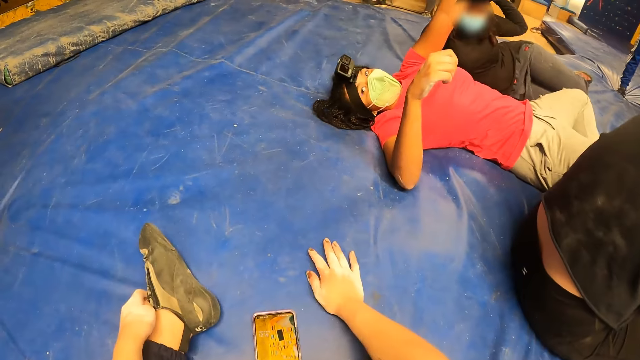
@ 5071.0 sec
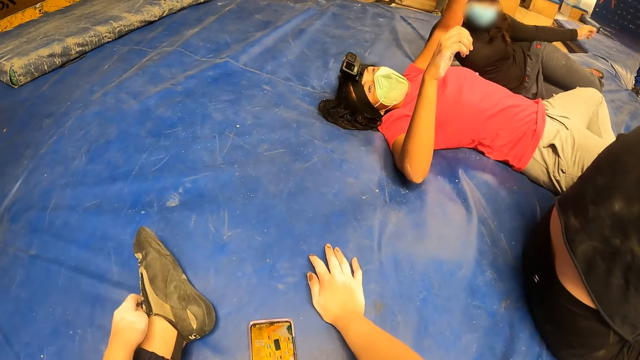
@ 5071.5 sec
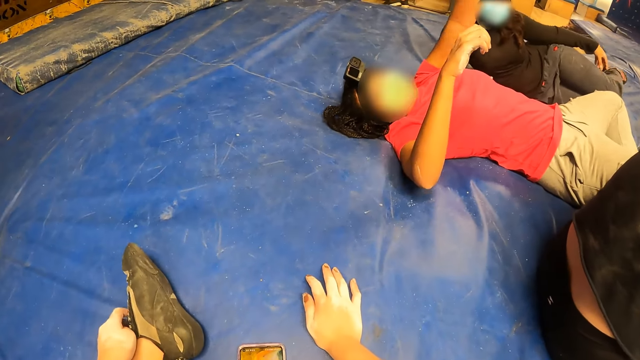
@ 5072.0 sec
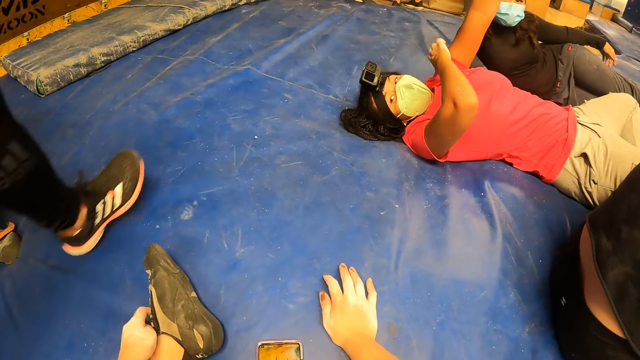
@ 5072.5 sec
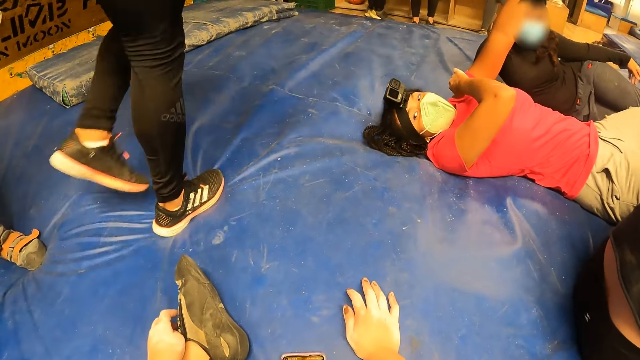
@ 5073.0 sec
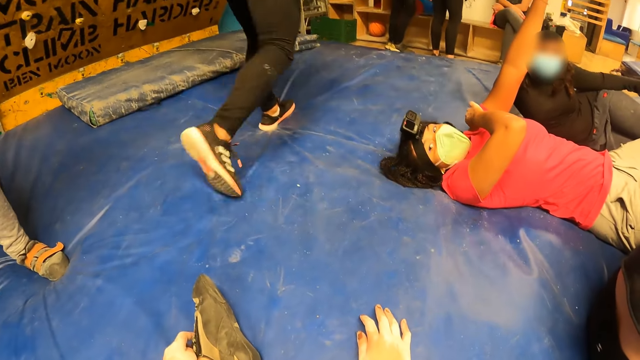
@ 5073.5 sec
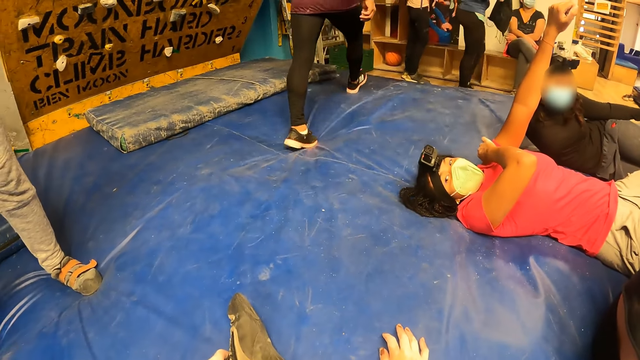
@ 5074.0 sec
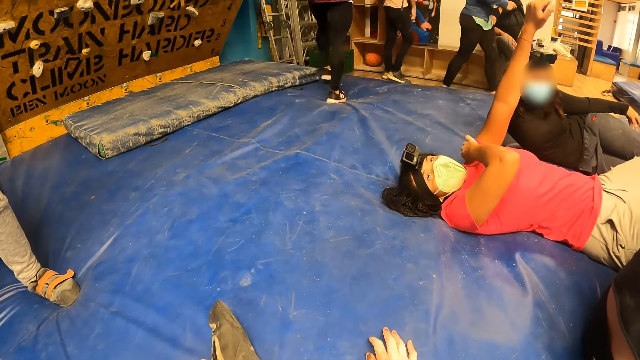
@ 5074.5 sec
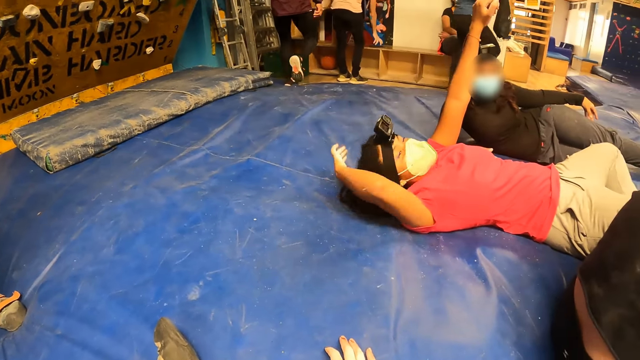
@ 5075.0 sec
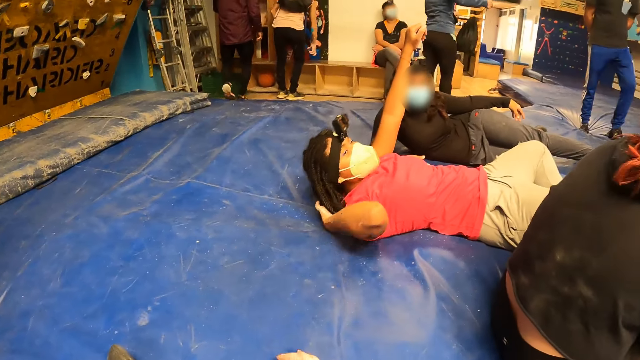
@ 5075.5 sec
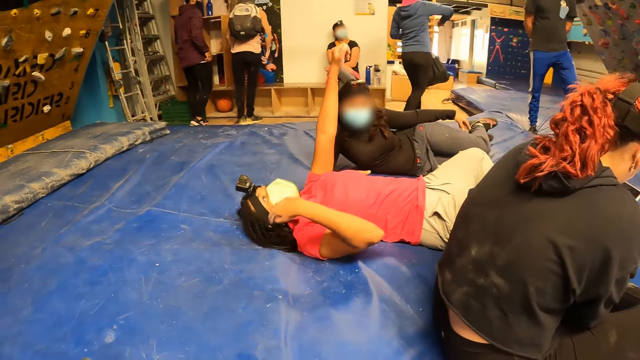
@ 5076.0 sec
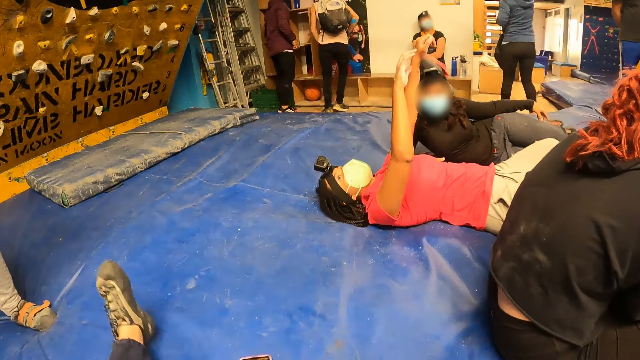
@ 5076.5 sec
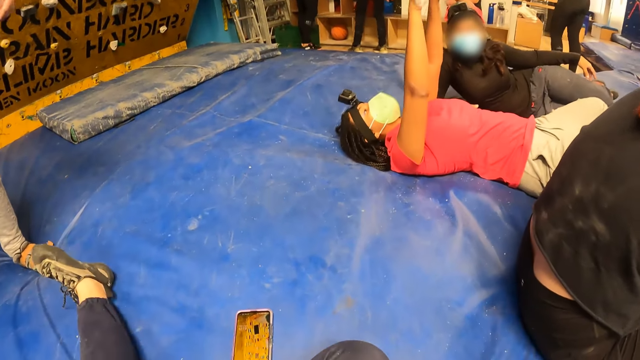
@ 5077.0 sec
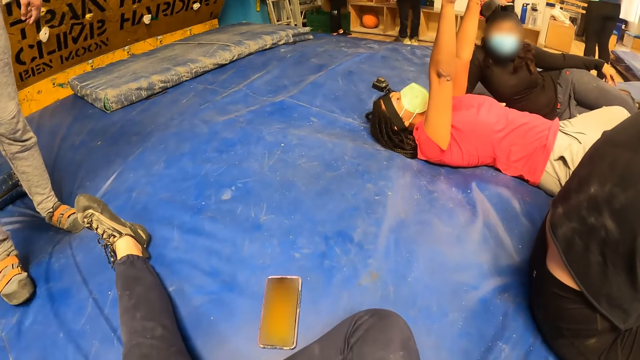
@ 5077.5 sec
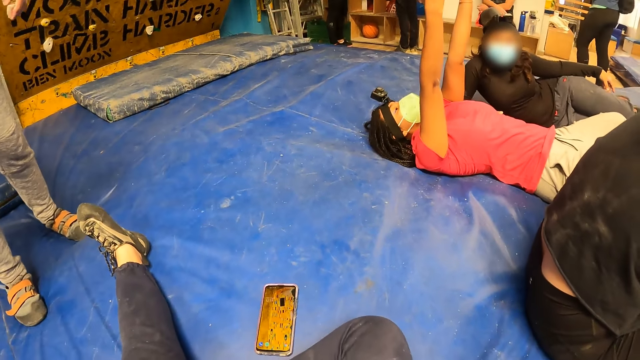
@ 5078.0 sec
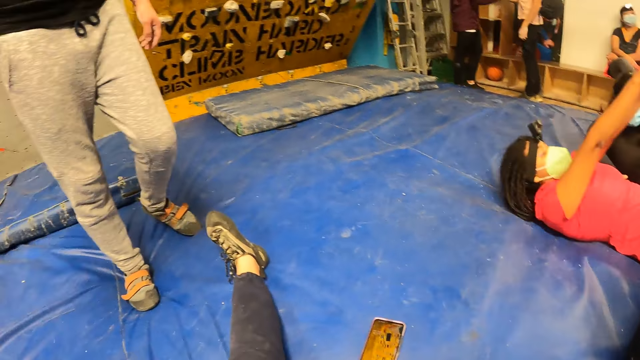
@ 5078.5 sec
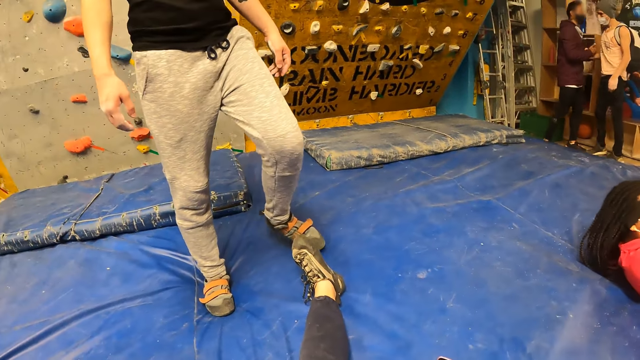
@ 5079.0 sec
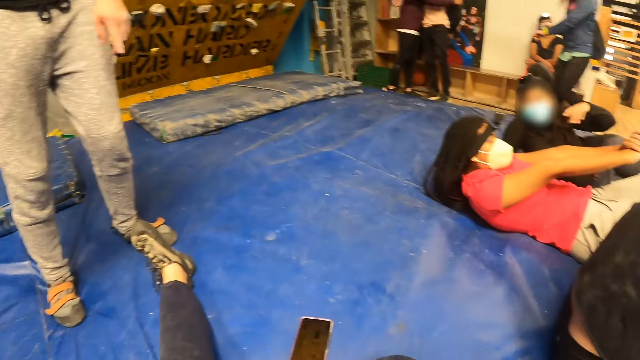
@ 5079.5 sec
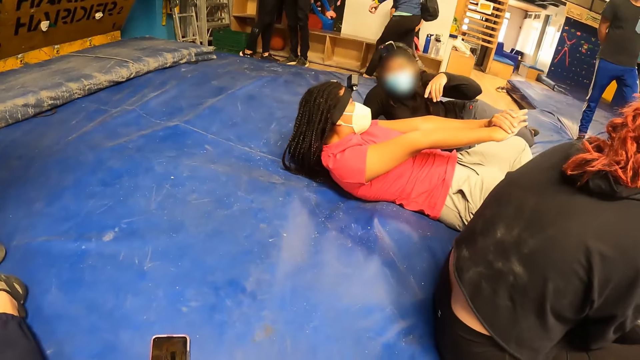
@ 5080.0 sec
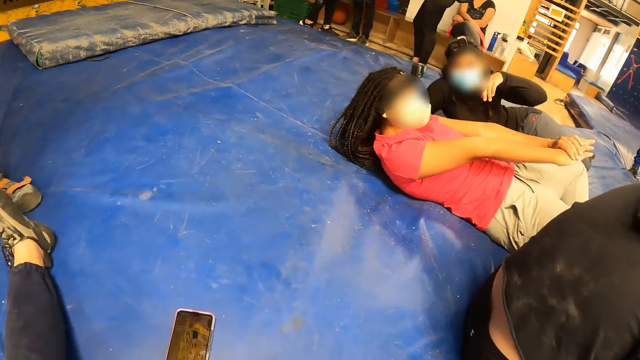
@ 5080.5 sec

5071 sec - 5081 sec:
The woman adjusts her hair with her right hand and raises her right hand.

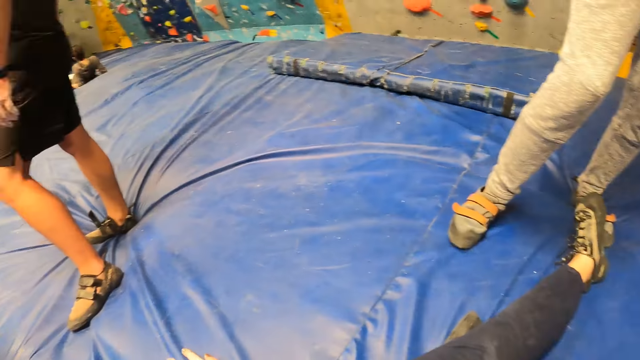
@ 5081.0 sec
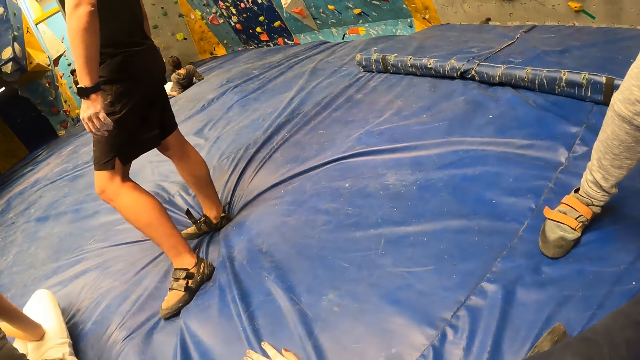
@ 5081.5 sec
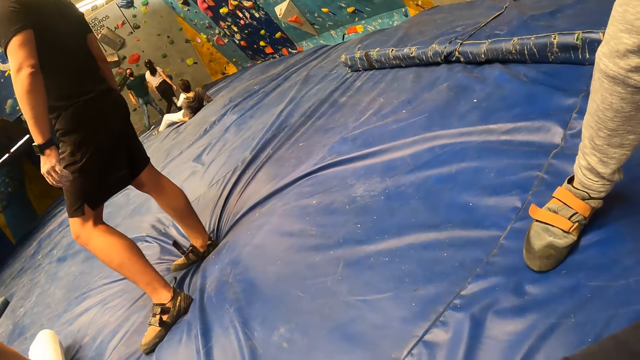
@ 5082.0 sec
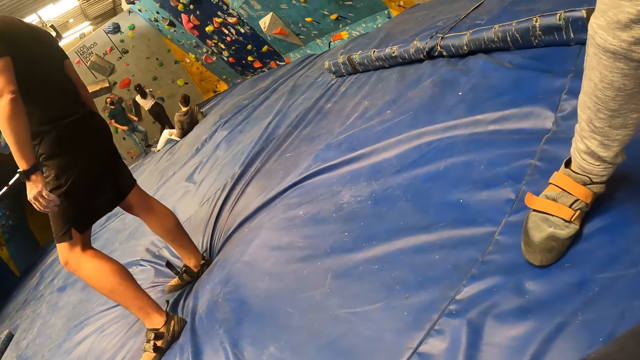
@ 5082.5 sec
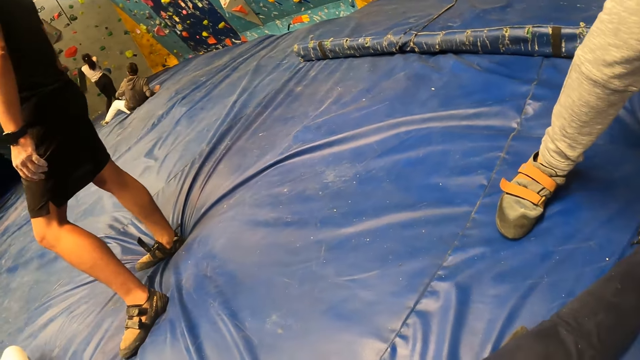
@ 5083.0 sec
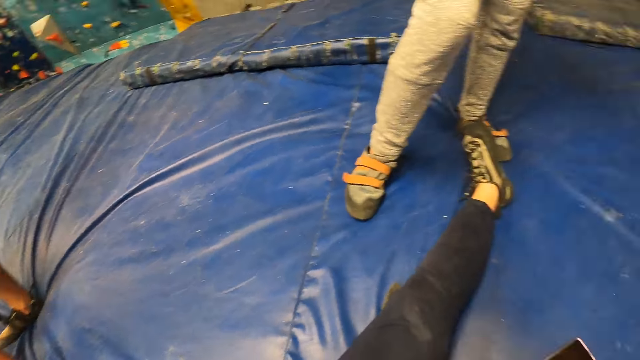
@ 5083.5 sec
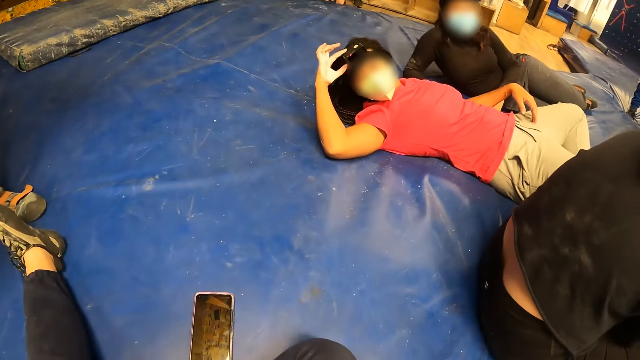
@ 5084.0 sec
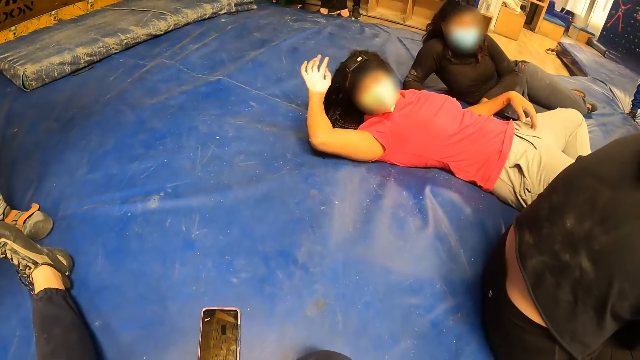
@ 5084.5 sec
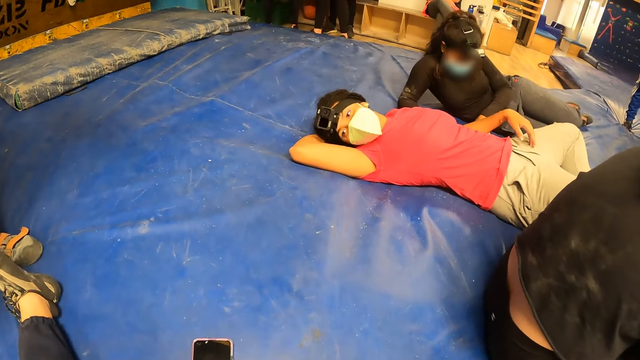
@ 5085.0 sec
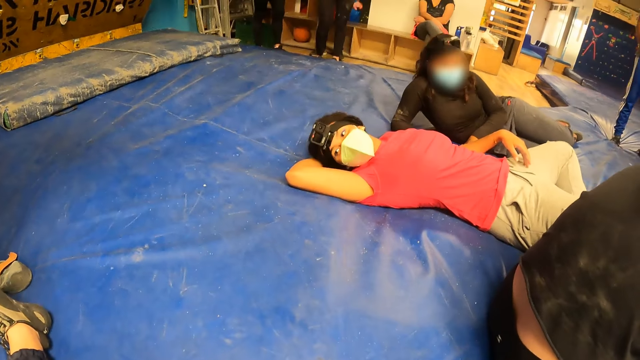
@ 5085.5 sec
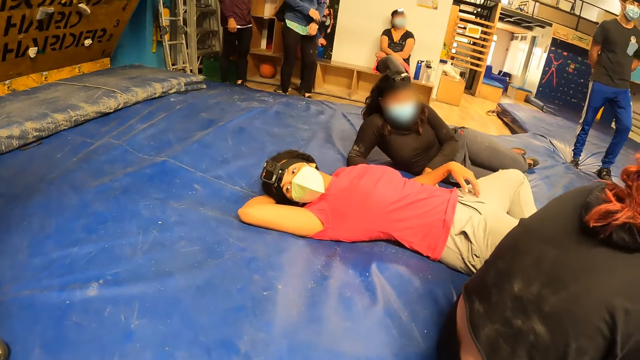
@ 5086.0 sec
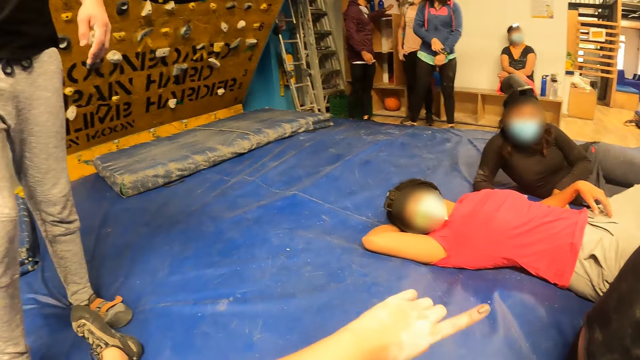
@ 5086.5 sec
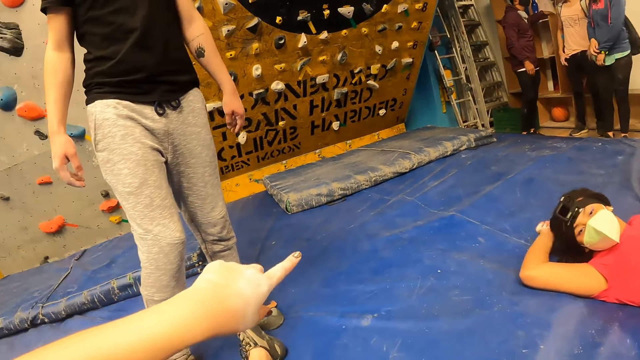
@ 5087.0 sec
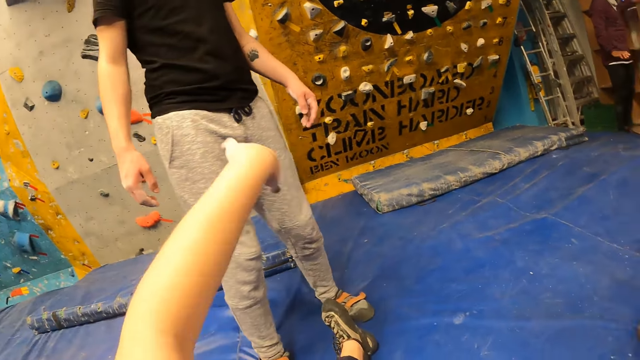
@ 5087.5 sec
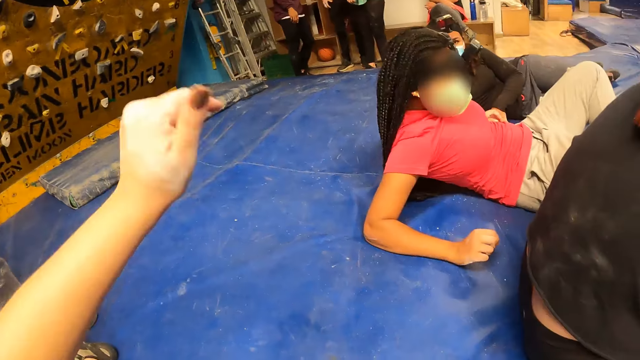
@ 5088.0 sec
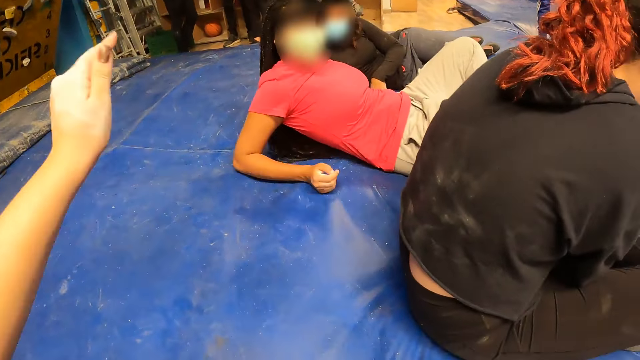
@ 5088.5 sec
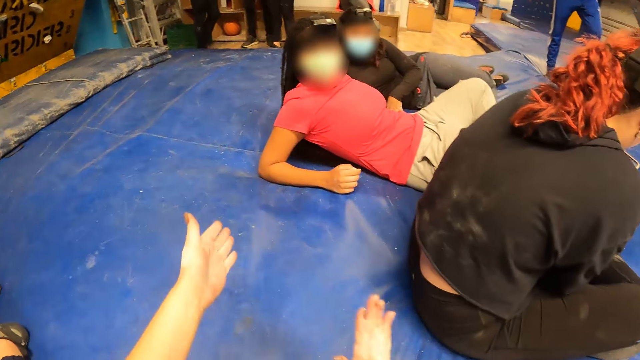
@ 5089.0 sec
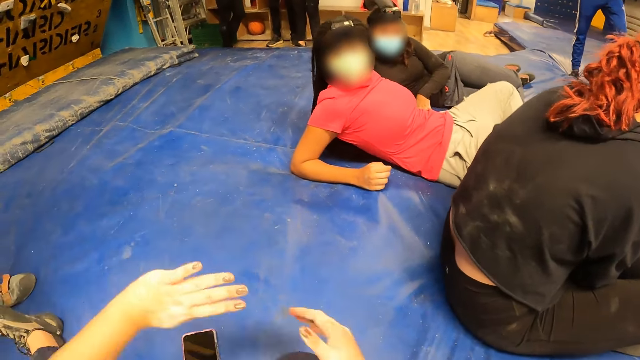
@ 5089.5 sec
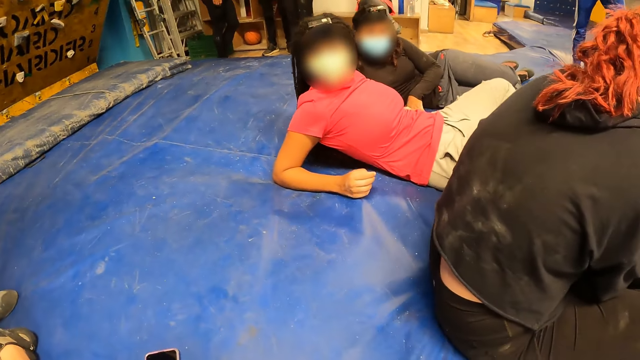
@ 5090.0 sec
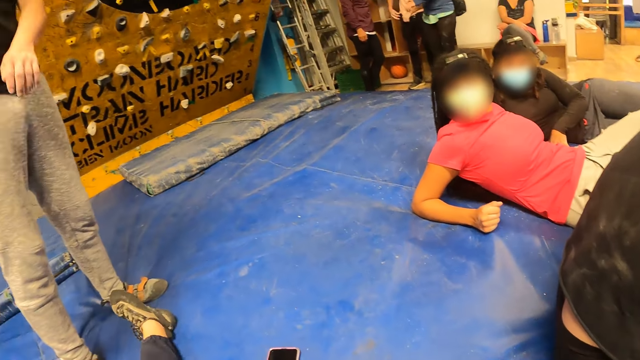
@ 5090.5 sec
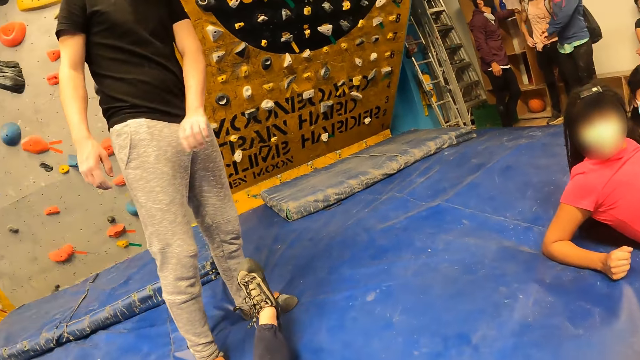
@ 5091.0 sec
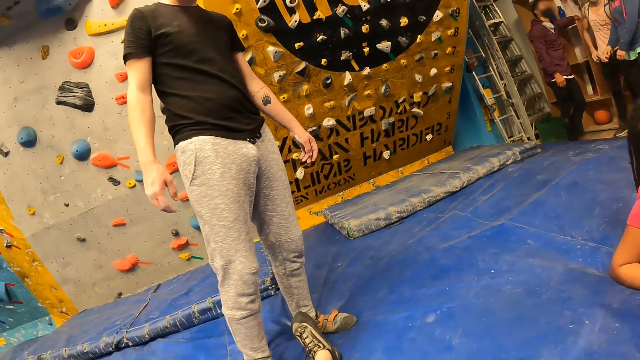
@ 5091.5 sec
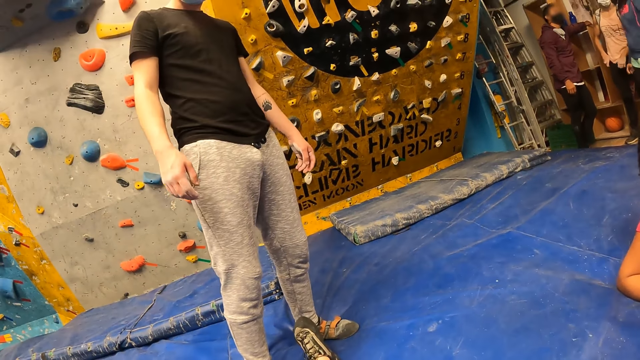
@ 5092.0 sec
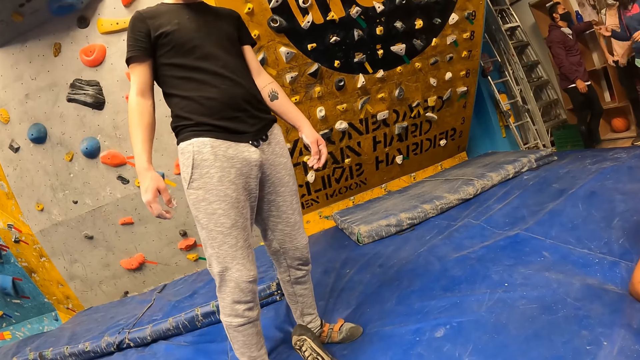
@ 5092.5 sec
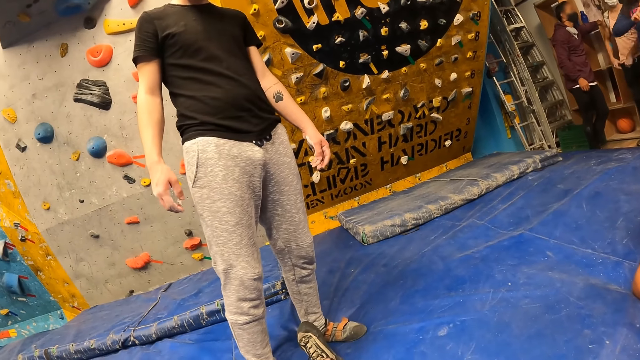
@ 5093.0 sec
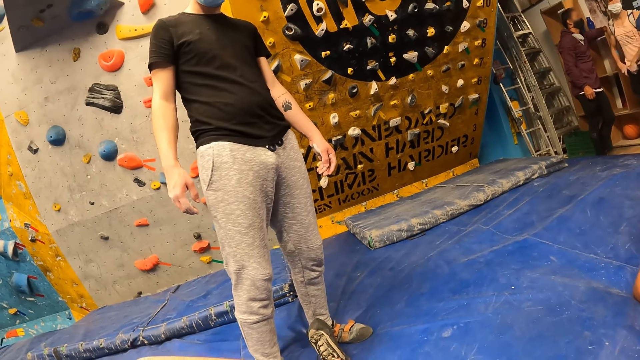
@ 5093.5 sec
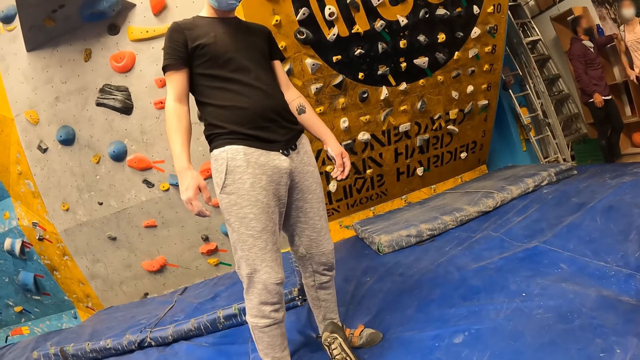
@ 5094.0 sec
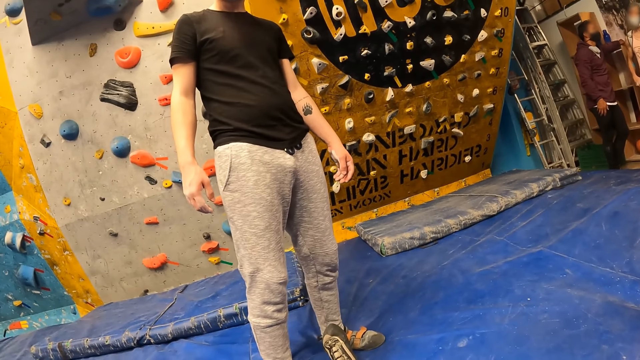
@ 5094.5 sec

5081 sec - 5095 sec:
The woman touches a head camera on her head with her right hand and rests her head on her right hand on the crash pad. The camera wearer raises her right hand. She gestures to a man. She dusts both hands together.
